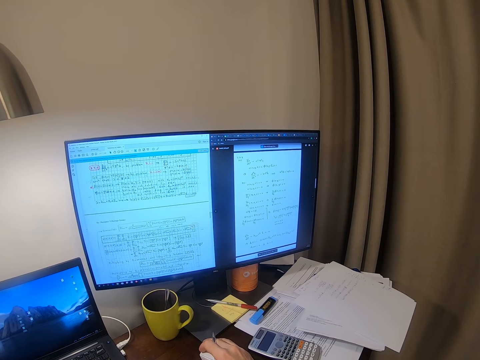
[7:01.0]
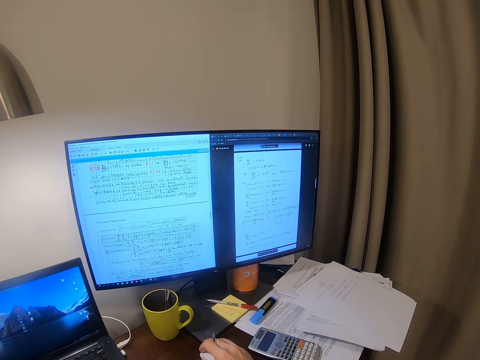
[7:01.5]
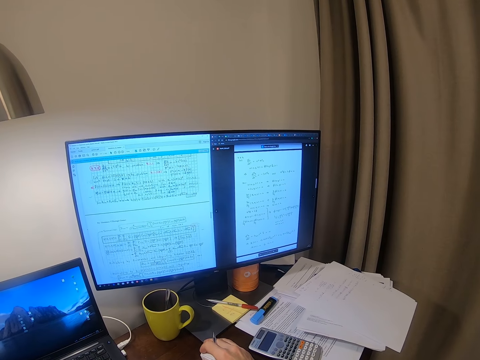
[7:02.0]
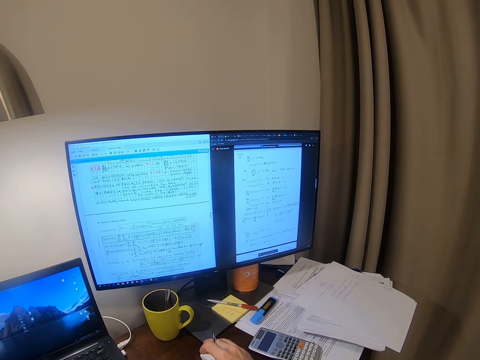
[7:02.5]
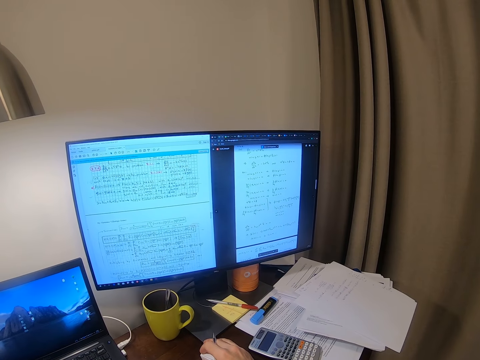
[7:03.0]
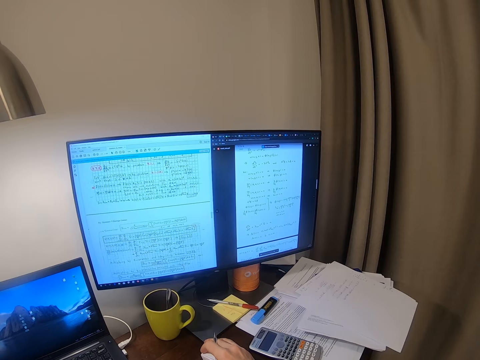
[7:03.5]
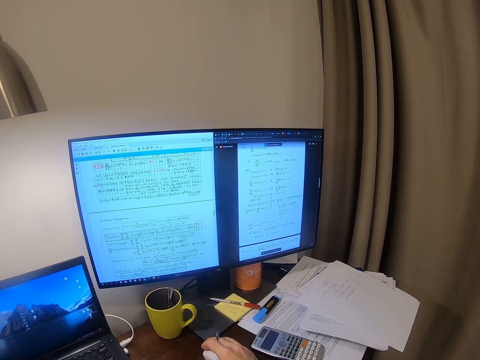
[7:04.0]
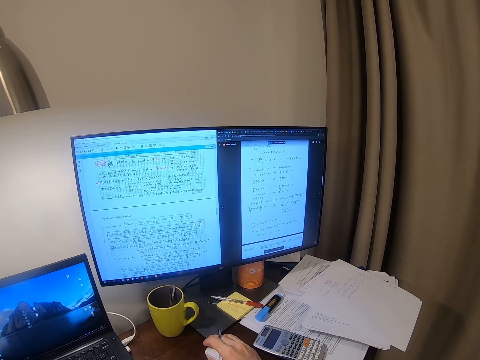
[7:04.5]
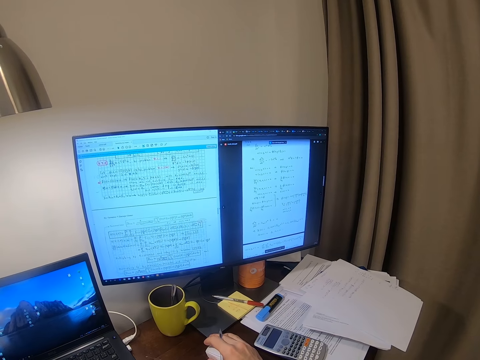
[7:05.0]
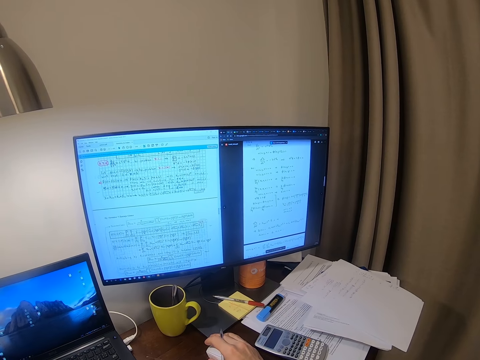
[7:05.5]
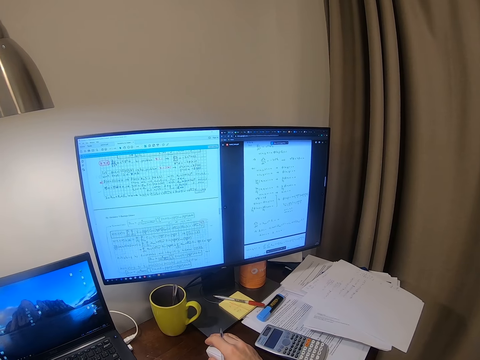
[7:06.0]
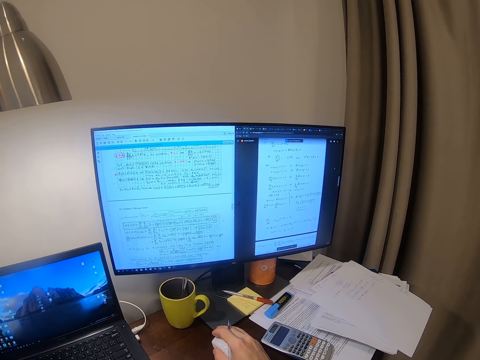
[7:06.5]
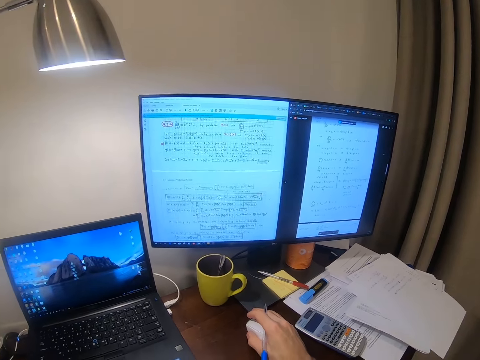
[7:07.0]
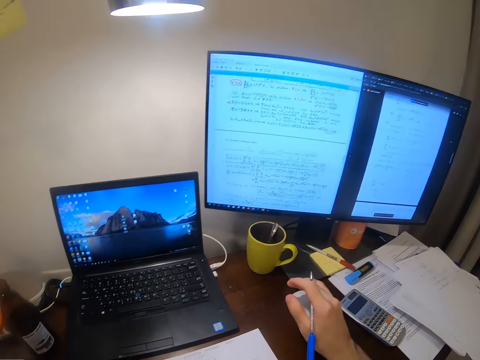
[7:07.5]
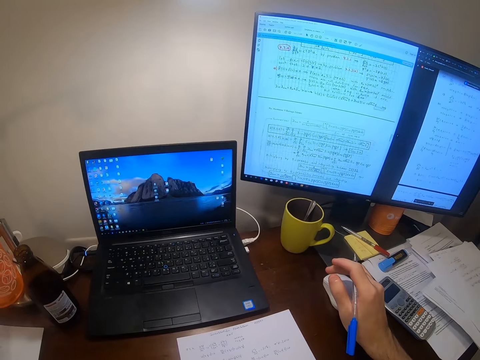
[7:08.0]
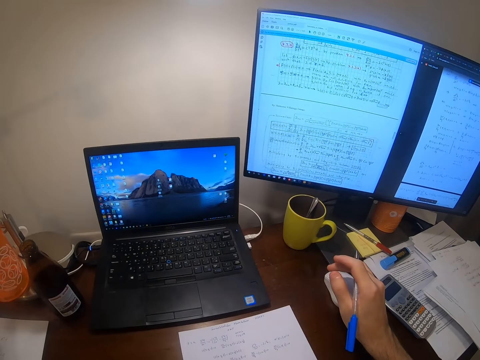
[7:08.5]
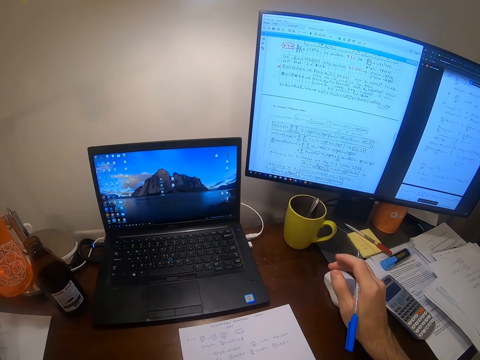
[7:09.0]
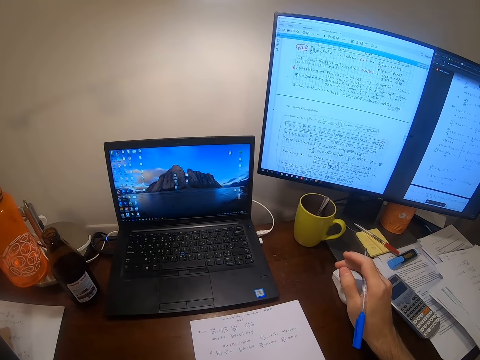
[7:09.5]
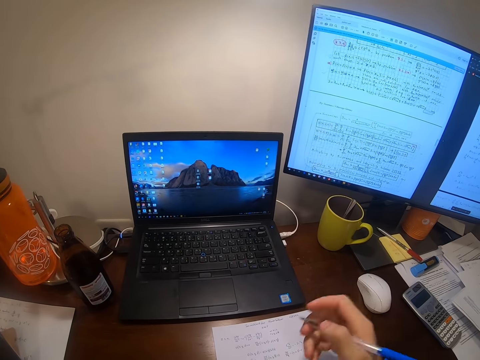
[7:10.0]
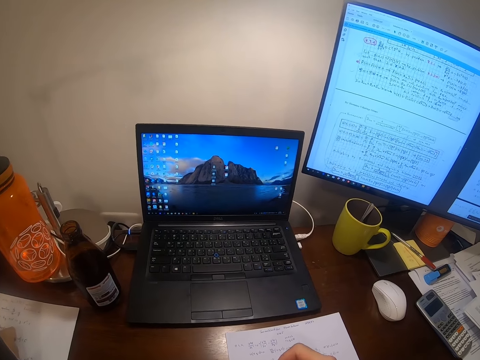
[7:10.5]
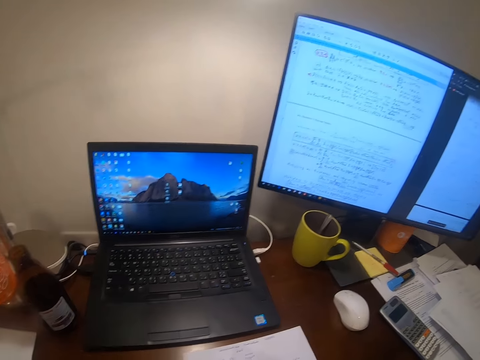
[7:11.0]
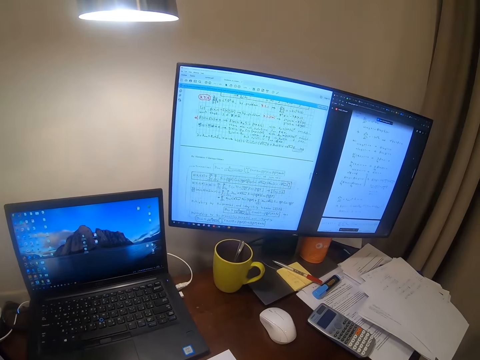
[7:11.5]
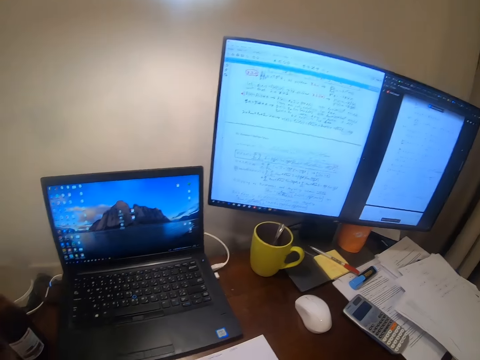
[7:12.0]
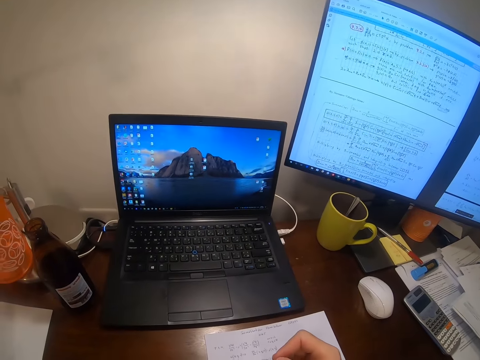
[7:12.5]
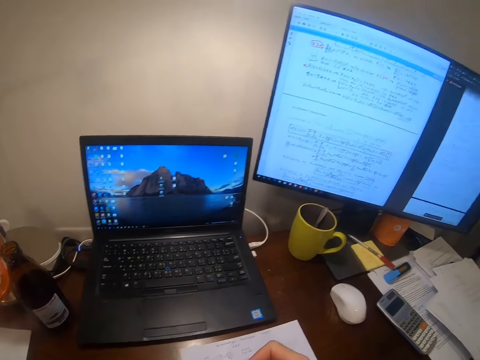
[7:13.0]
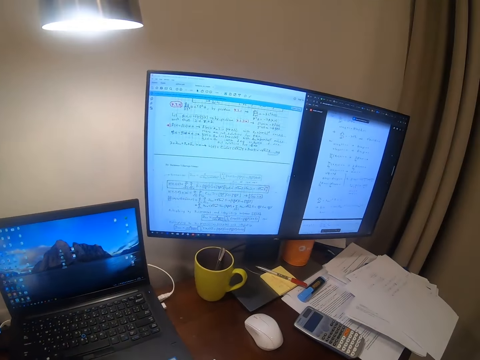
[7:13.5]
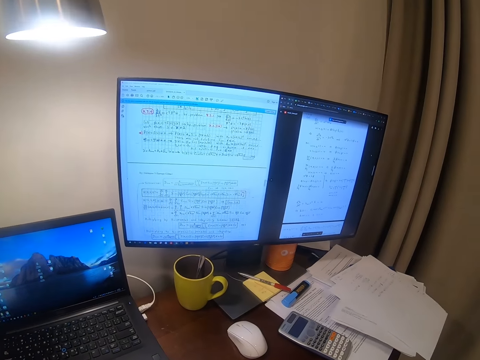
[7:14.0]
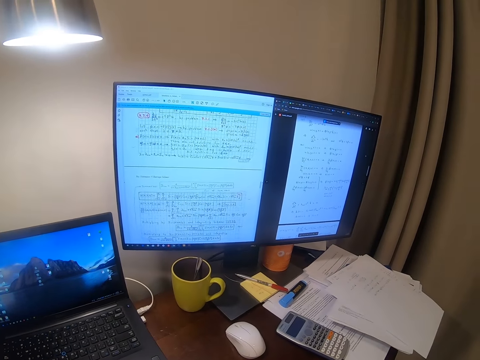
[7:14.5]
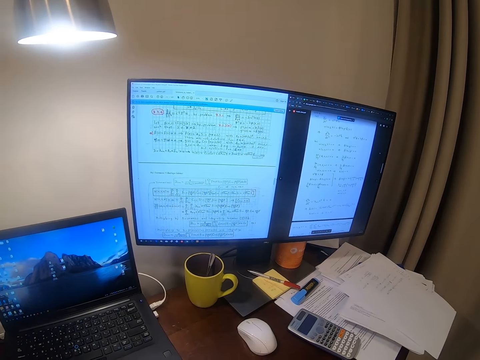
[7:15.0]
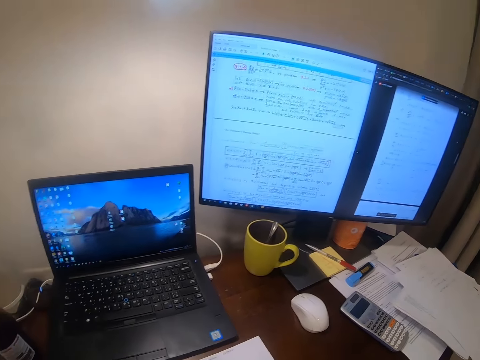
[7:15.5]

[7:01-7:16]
The camera wearer operates the desktop. They look at the desktop. They look around.

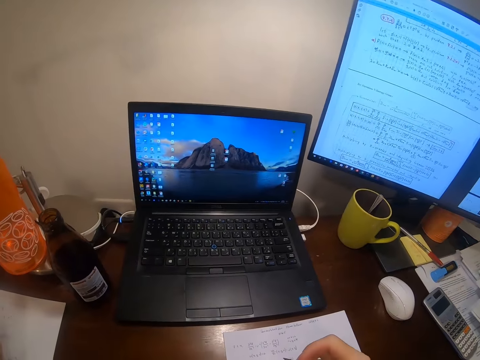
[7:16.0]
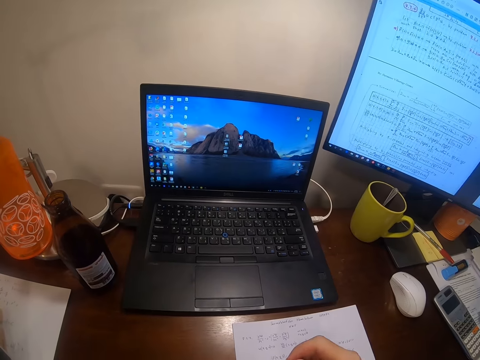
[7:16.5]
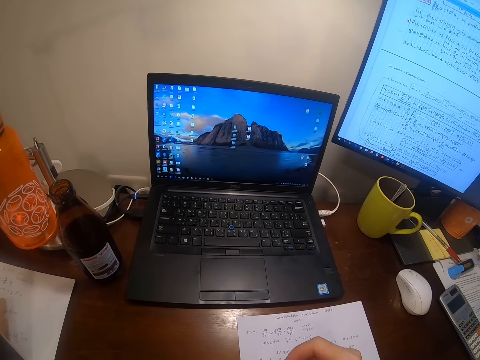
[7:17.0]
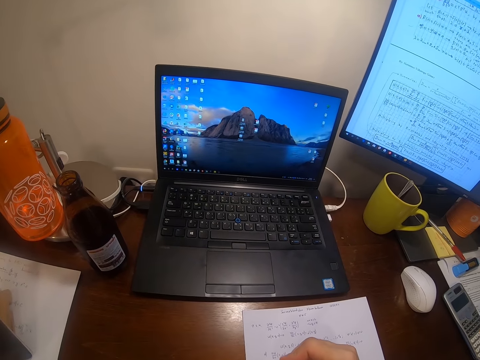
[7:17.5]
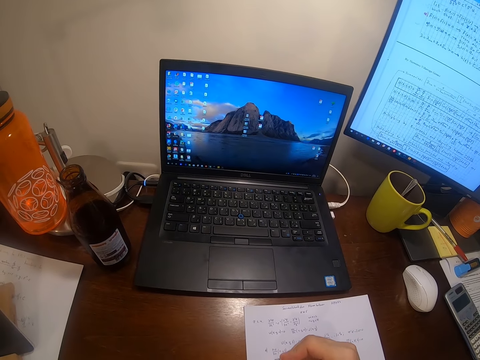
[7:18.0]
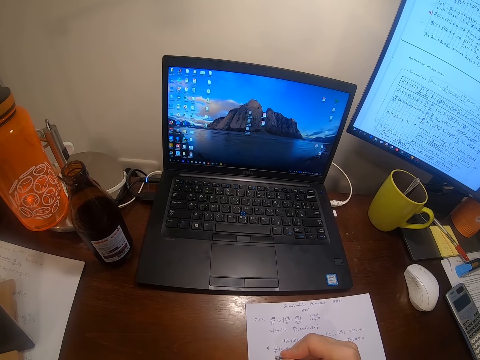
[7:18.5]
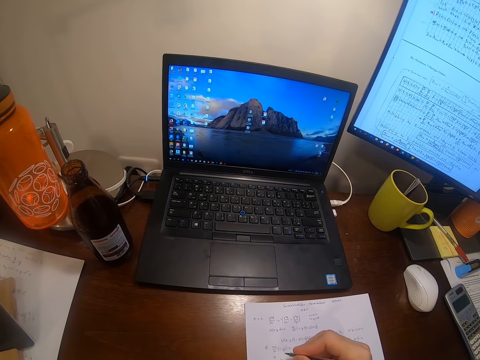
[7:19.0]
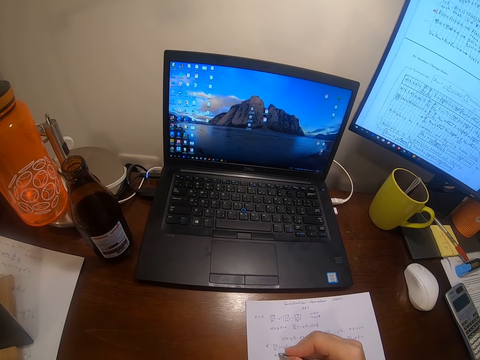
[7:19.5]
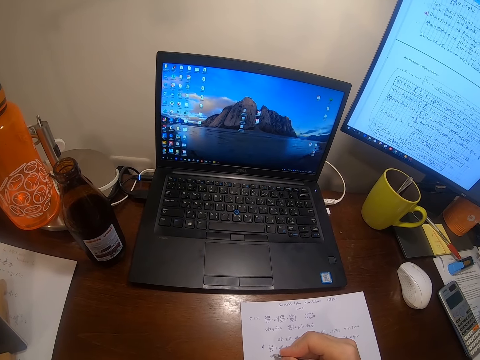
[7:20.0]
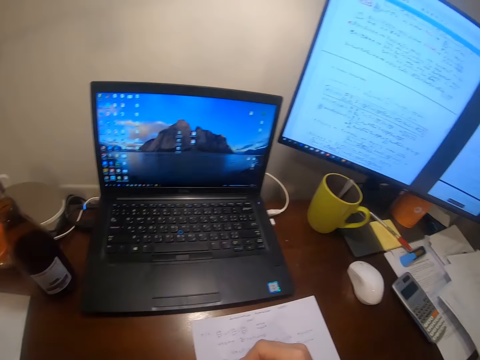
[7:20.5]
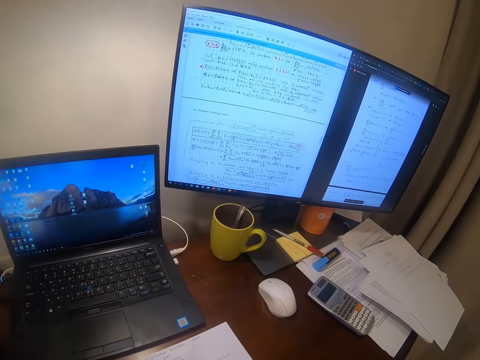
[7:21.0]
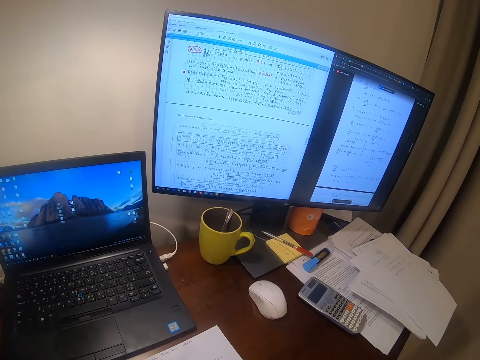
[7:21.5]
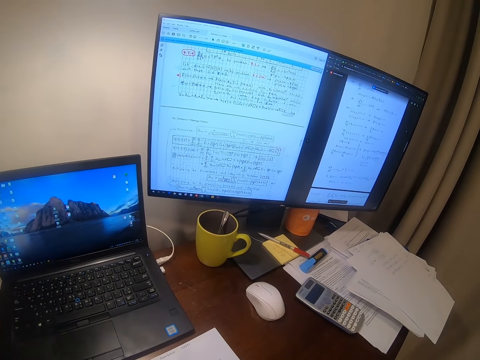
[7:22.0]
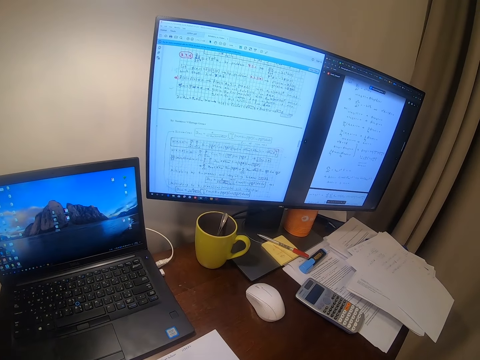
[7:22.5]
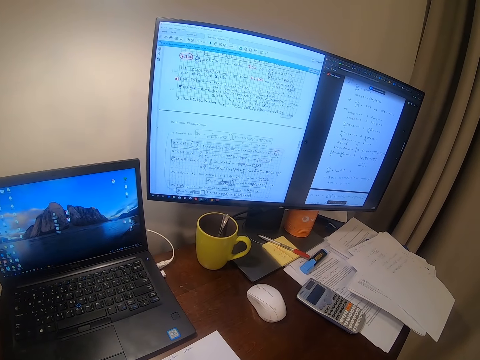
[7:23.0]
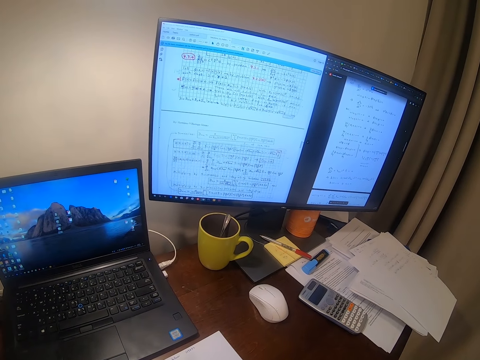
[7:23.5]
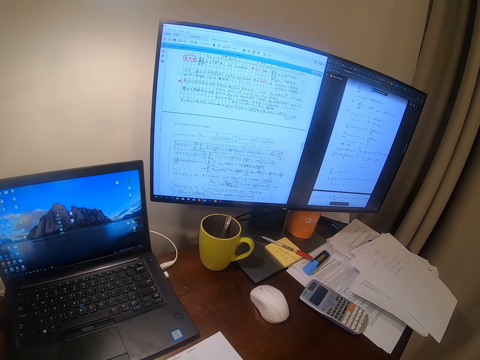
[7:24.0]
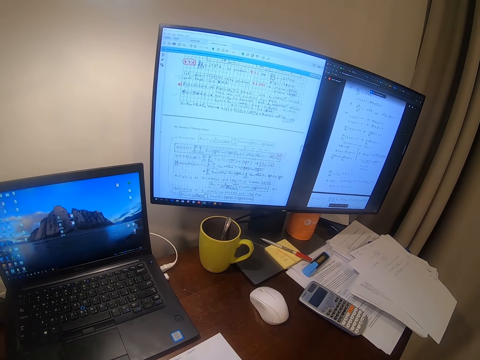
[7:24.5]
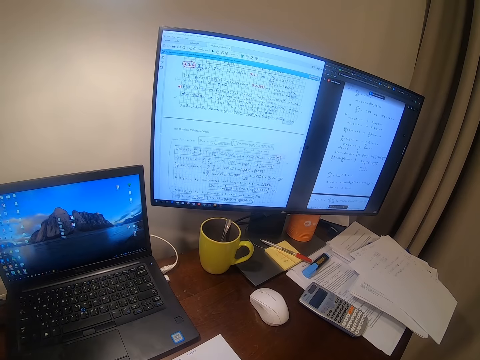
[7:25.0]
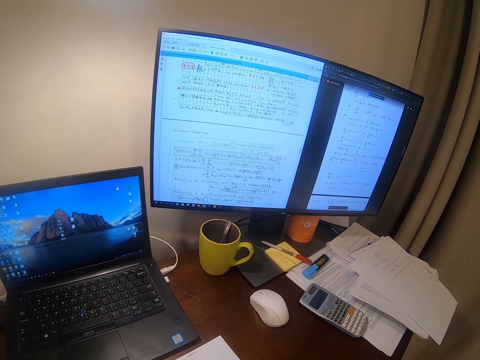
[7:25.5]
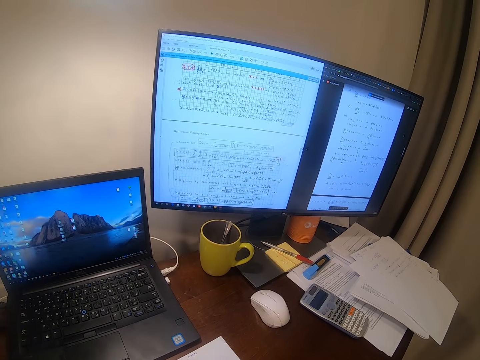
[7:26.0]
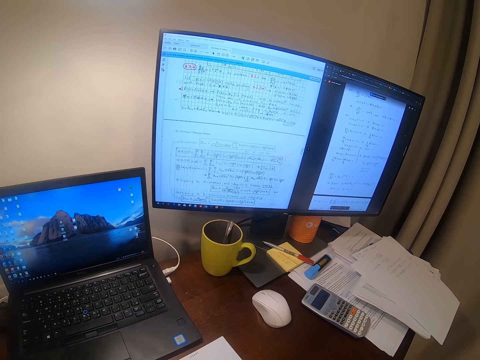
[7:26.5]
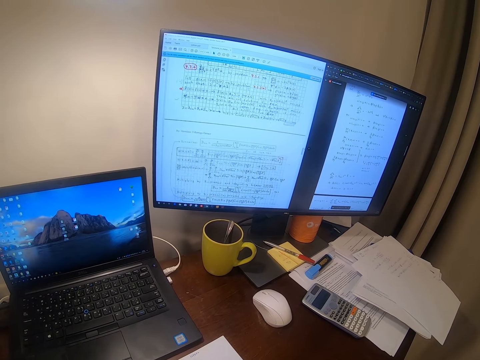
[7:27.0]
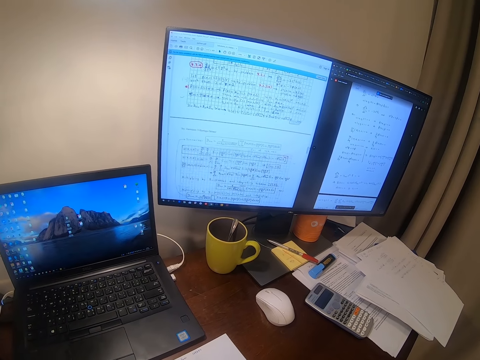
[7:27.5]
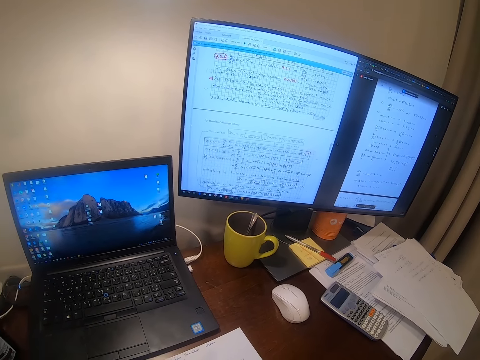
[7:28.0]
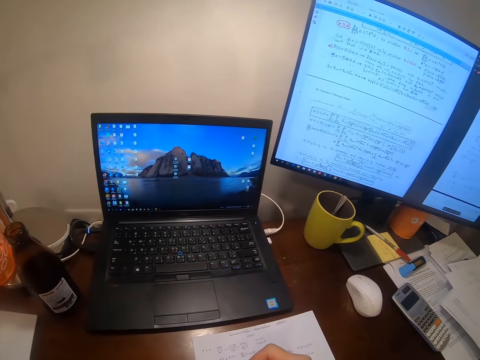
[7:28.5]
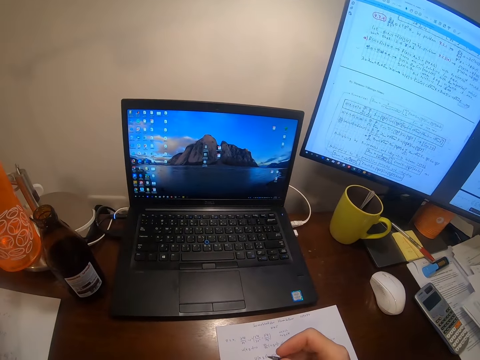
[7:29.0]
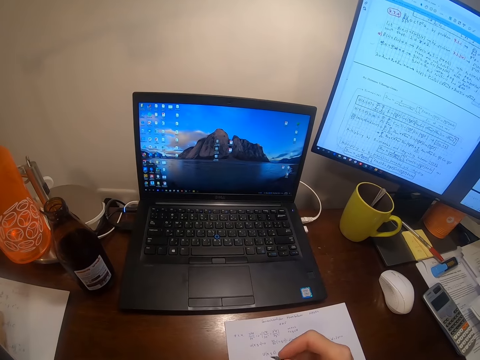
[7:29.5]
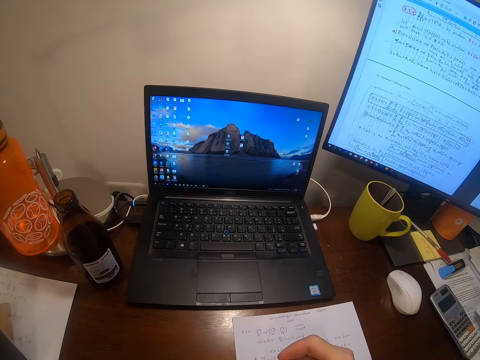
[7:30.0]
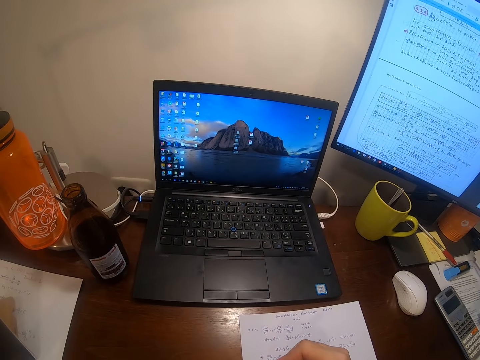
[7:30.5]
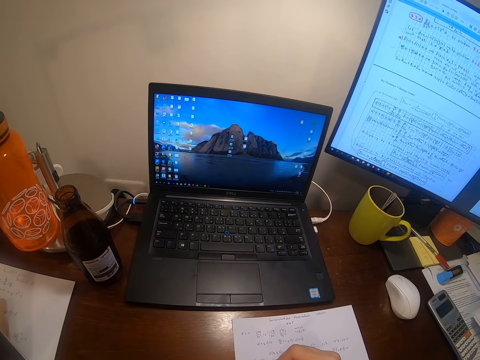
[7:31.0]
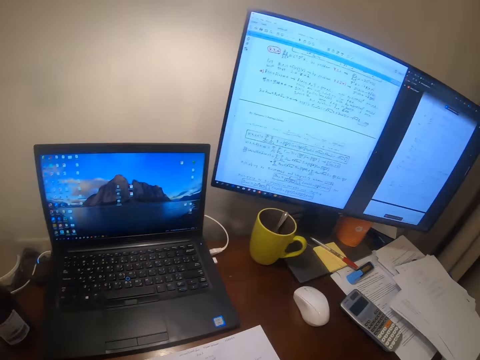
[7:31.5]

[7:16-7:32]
The camera wearer writes on the paper. They look at the desktop.
